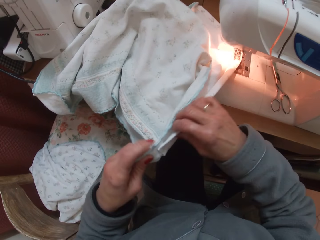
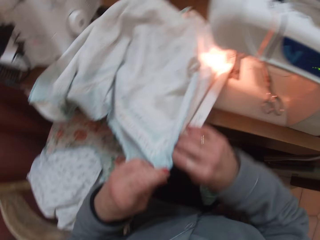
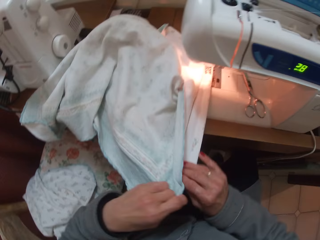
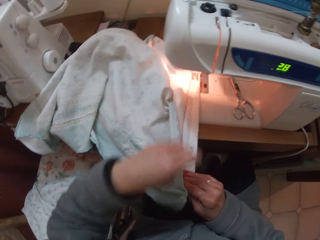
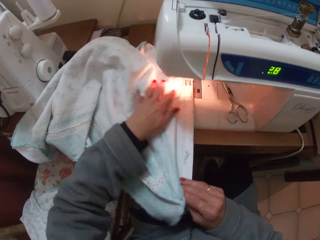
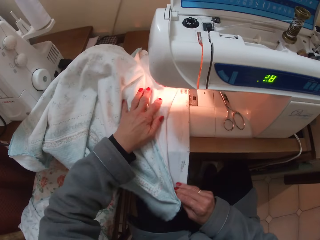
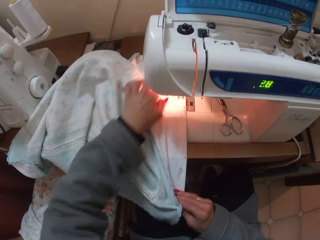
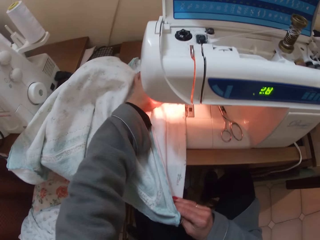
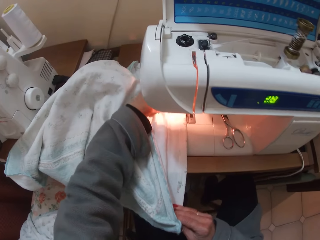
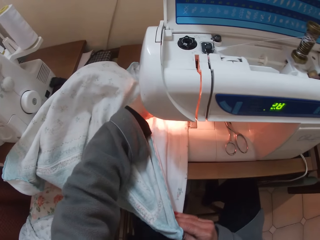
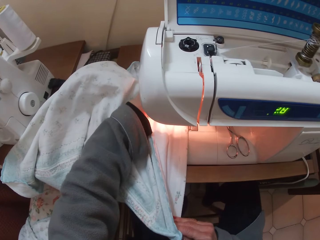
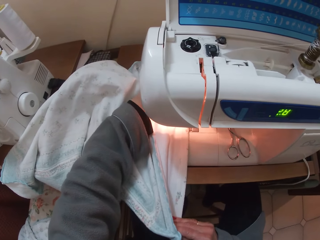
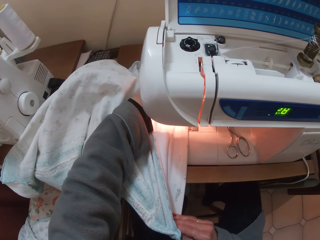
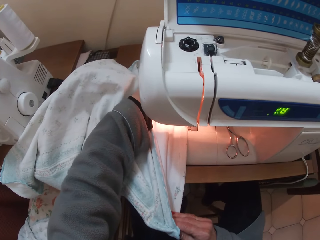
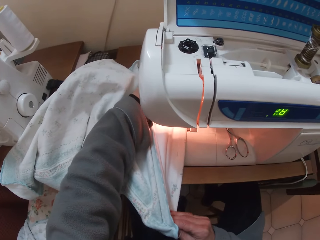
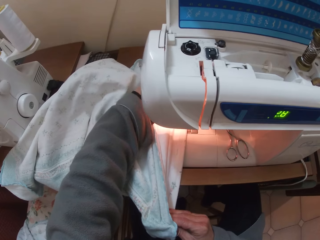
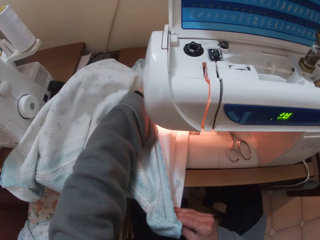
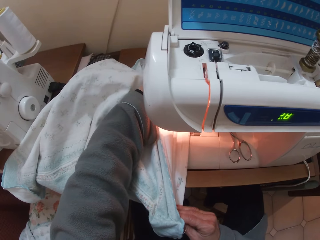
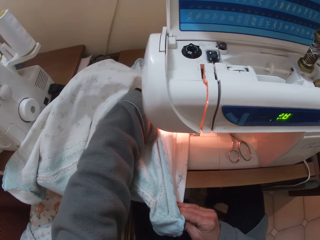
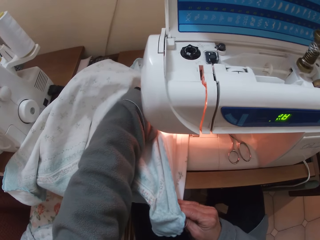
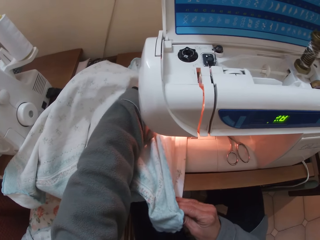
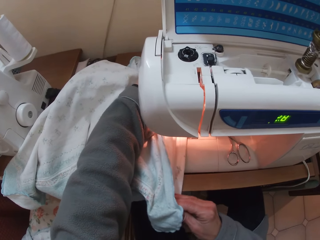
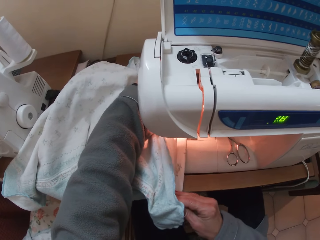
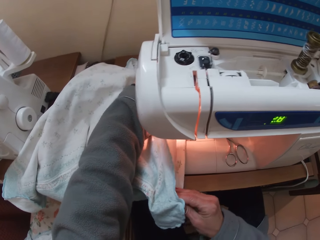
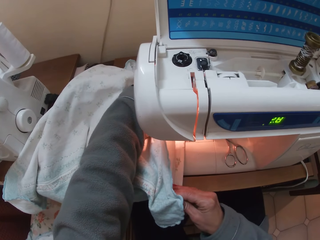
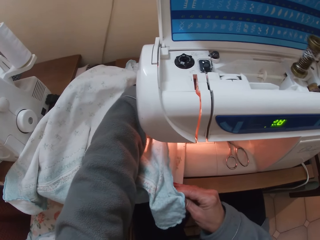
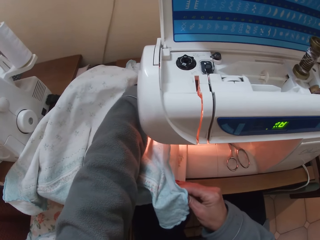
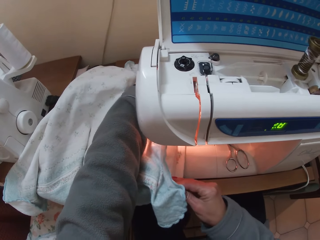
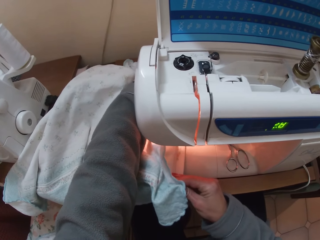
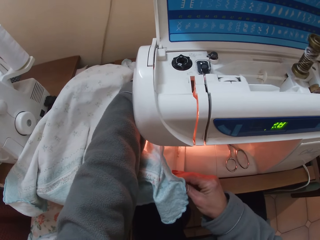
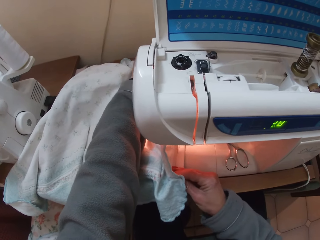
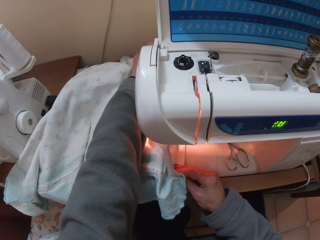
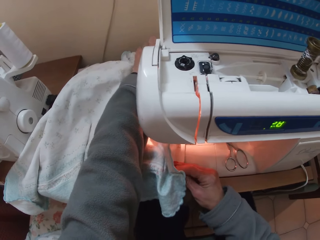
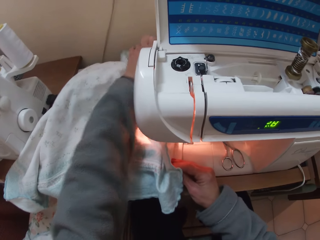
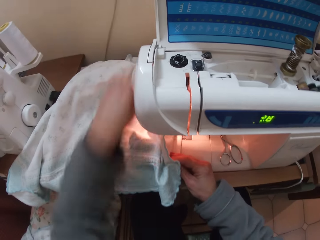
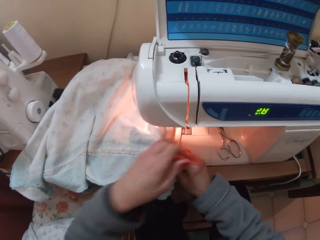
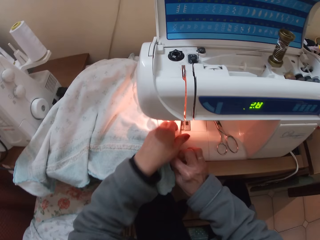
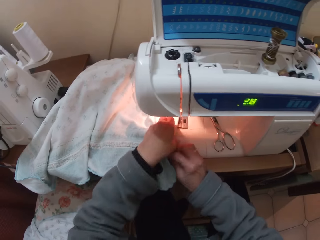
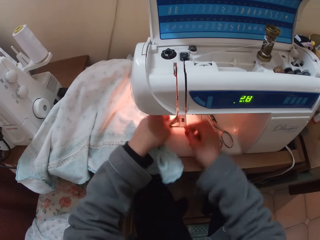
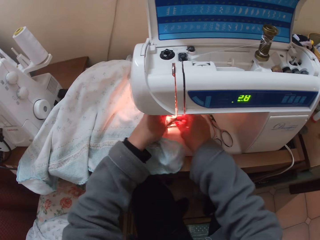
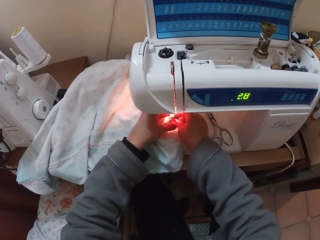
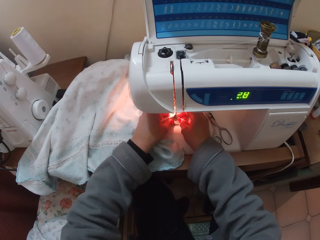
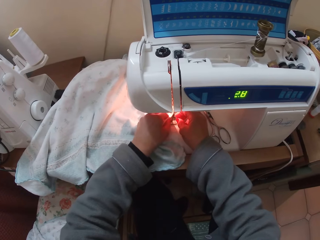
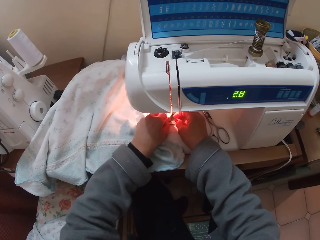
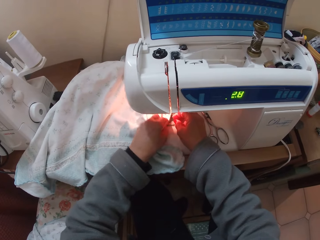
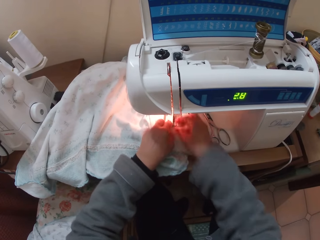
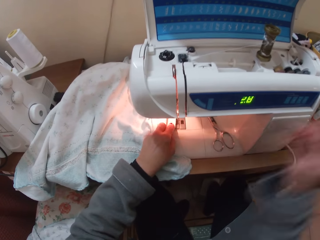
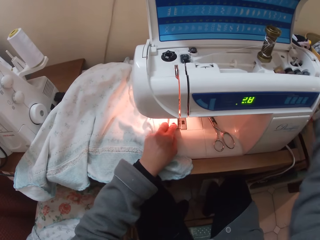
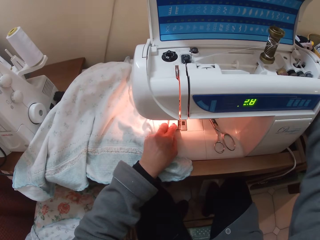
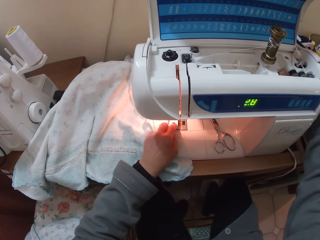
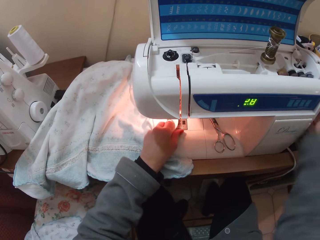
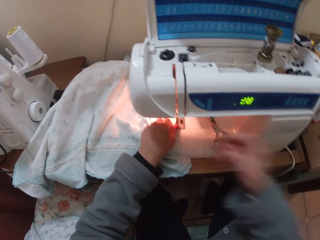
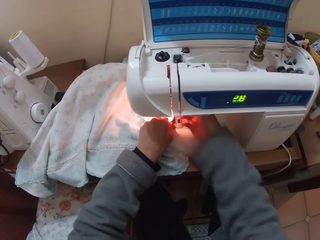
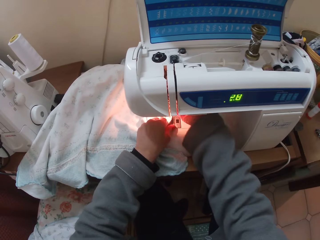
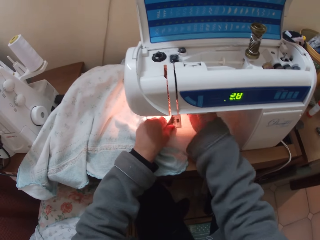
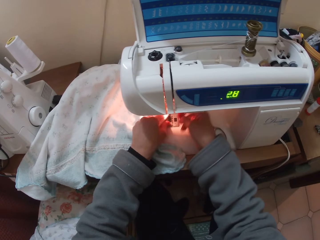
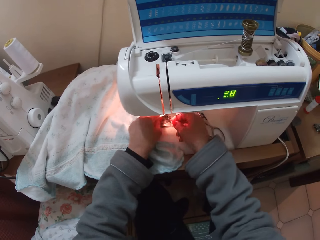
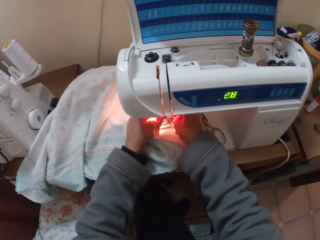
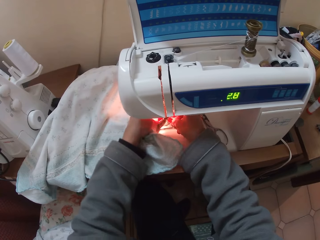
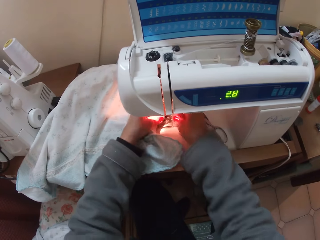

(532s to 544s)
The camera wearer runs the clothing material through the machine. They sew the fabric with the sewing machine. They arrange the clothing material.

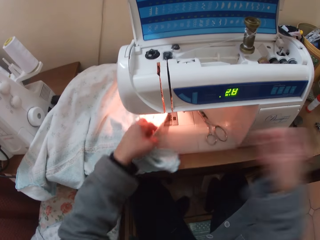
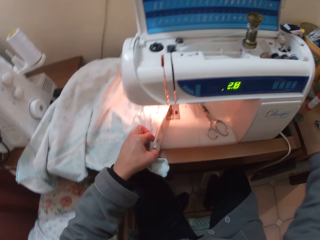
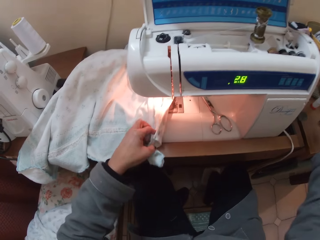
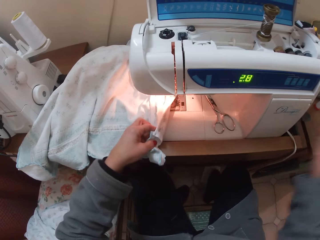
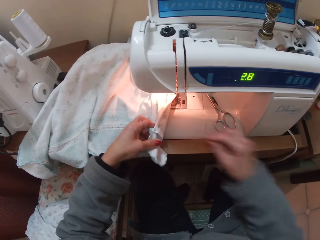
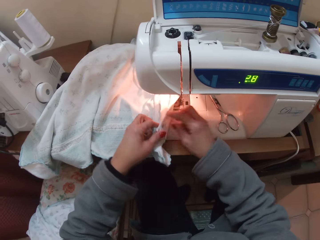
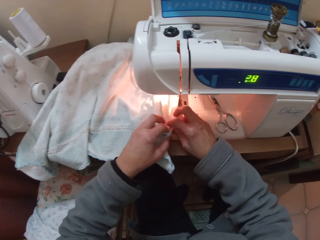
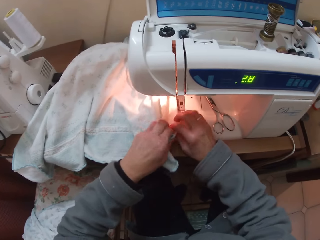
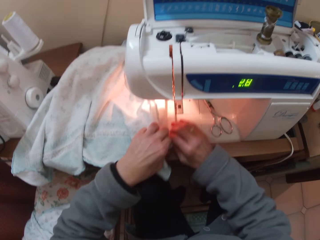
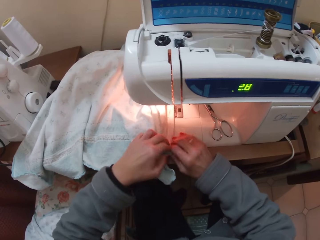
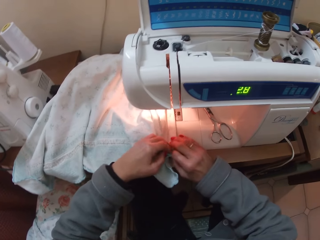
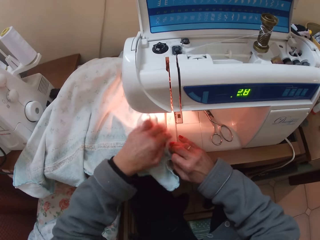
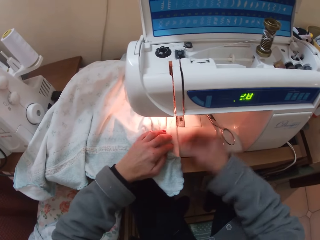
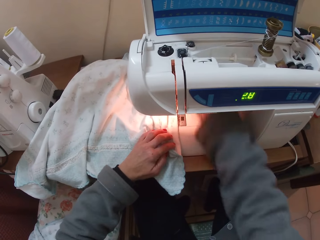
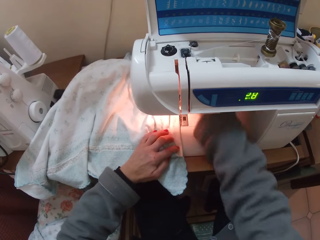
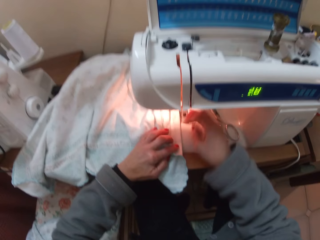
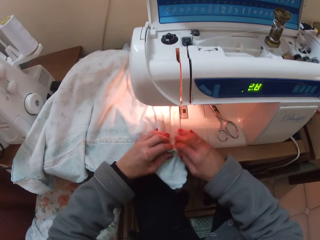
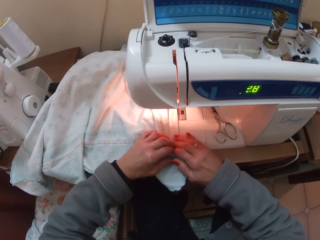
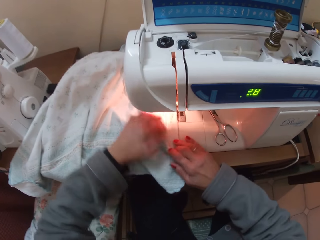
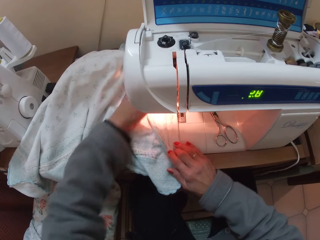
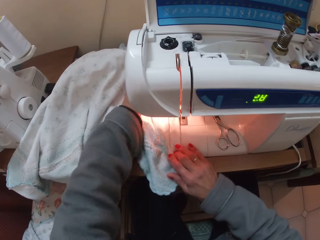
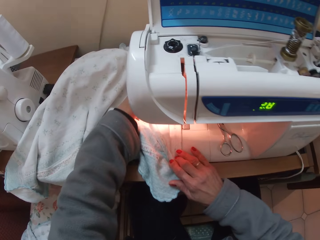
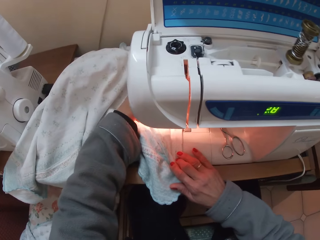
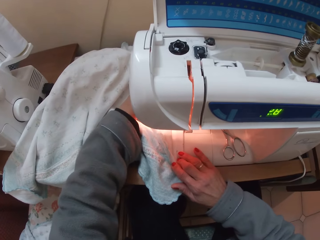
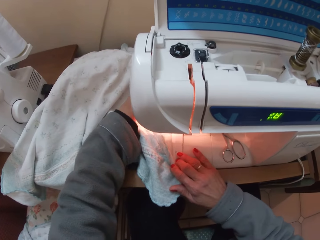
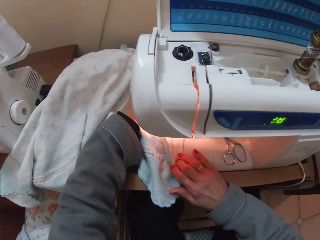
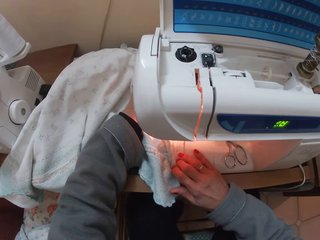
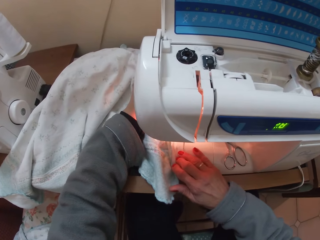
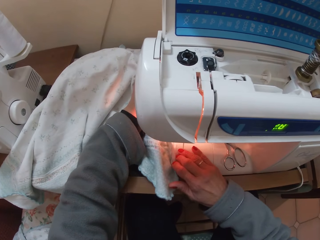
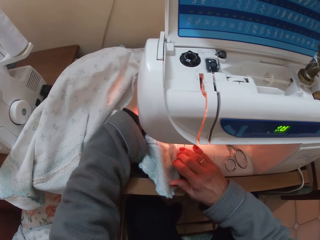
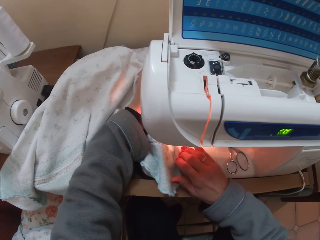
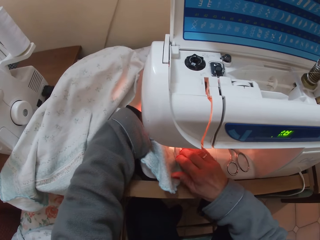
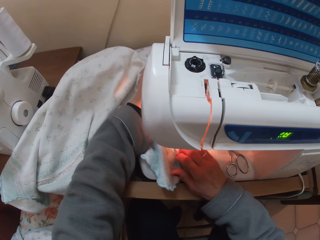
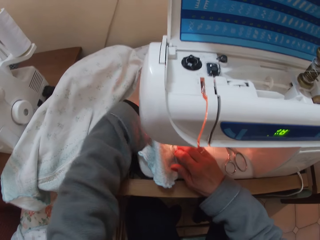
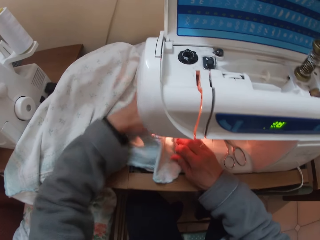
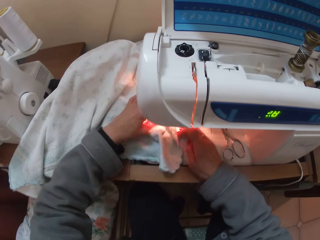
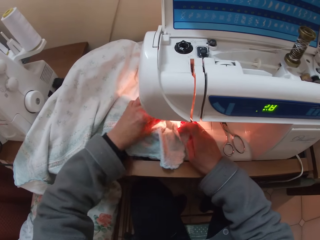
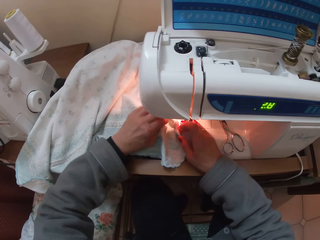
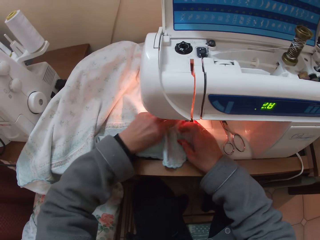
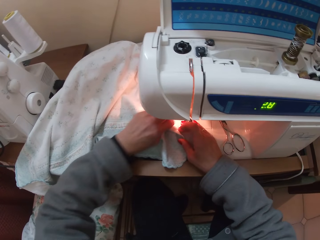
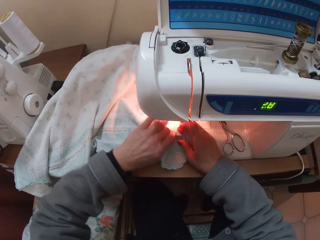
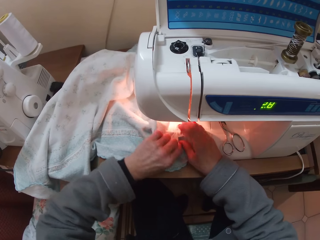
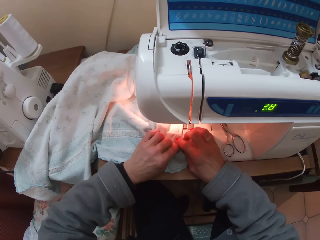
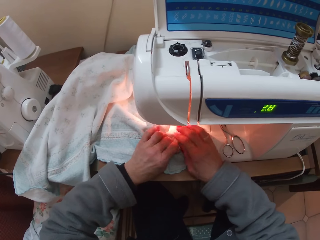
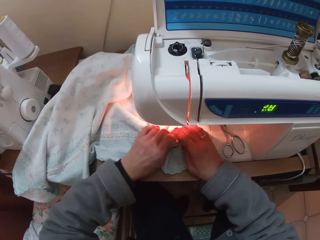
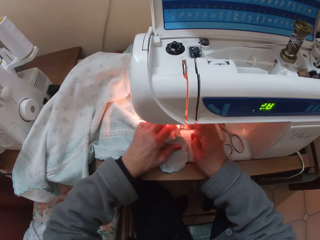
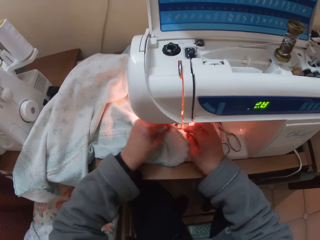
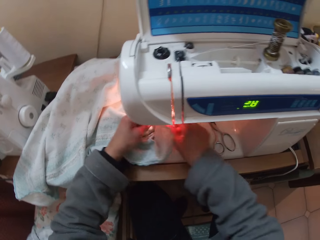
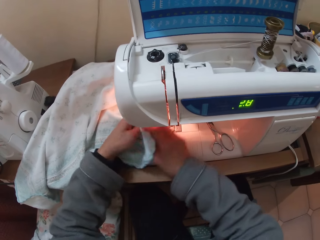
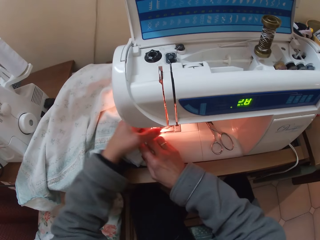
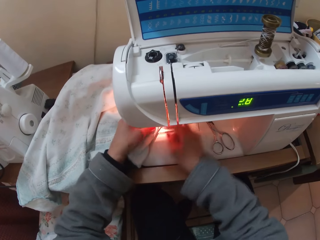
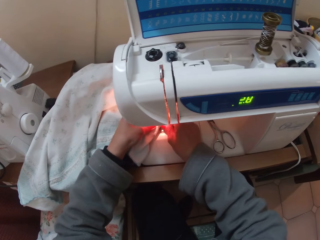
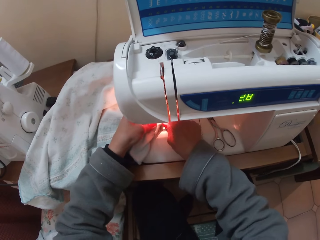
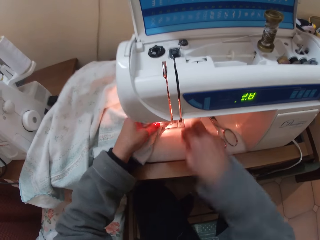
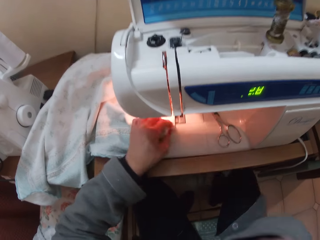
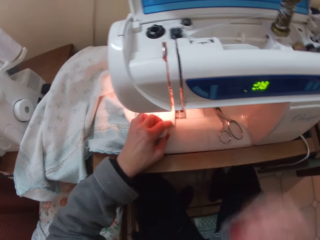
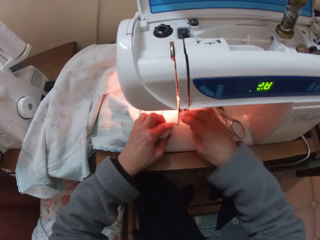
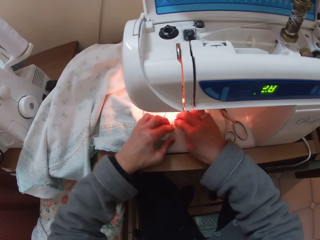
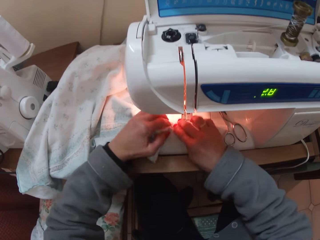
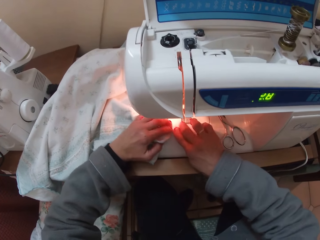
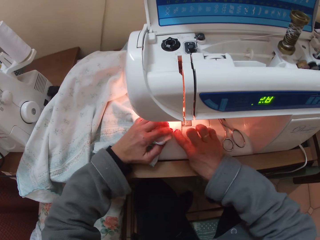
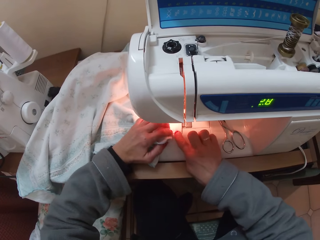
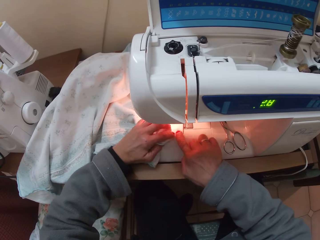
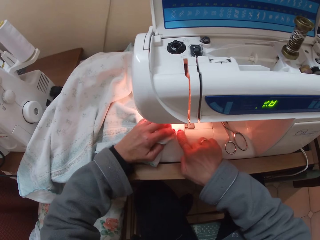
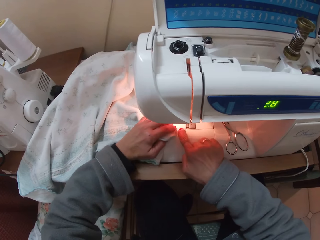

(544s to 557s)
The camera wearer sews the clothing material. She arranges the clothing material. She removes a thread from the clothing material. She puts her right hand on the piece of cloth. She lowers her hand. She works on the cloth with both hands.
